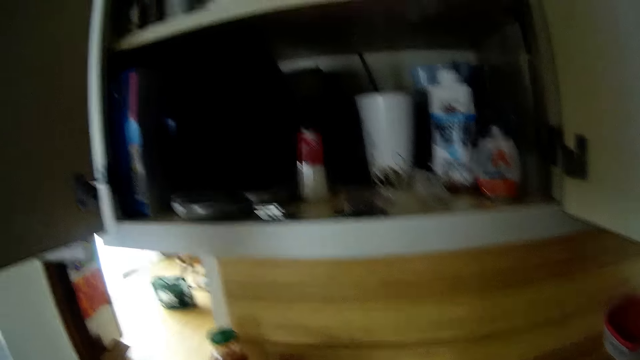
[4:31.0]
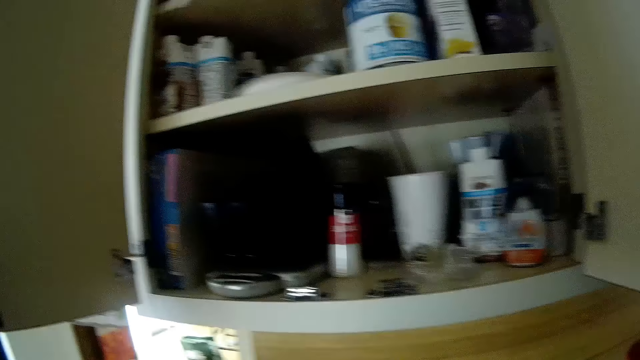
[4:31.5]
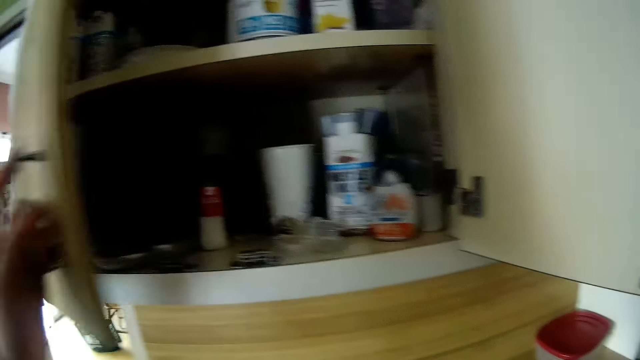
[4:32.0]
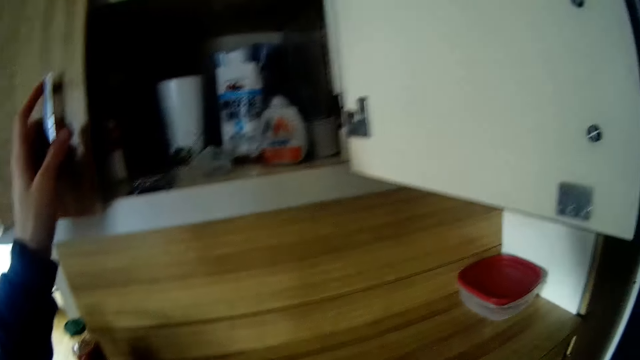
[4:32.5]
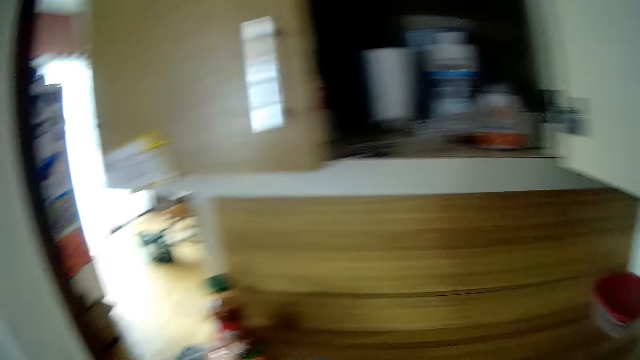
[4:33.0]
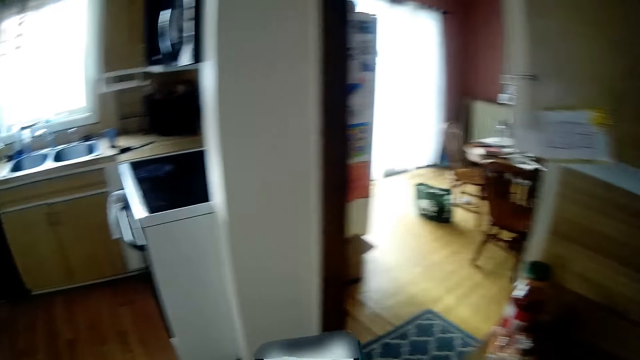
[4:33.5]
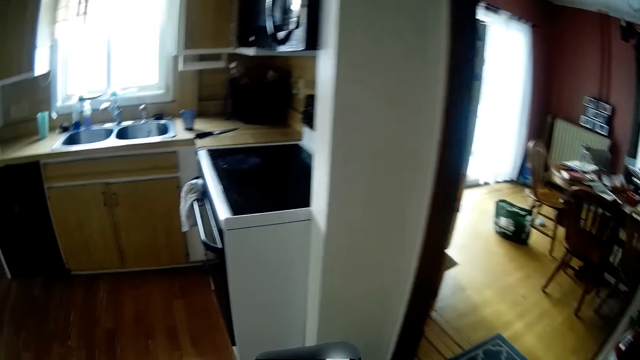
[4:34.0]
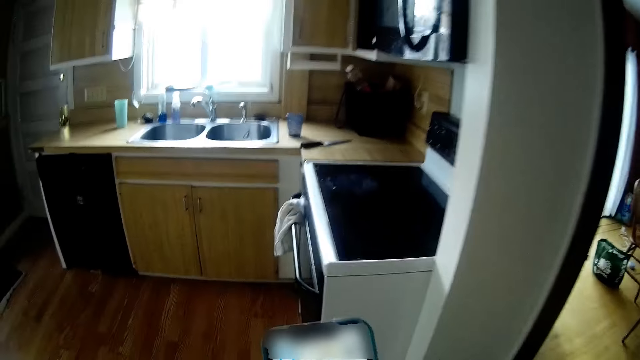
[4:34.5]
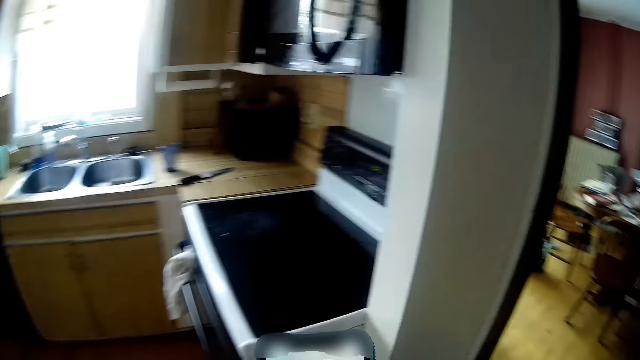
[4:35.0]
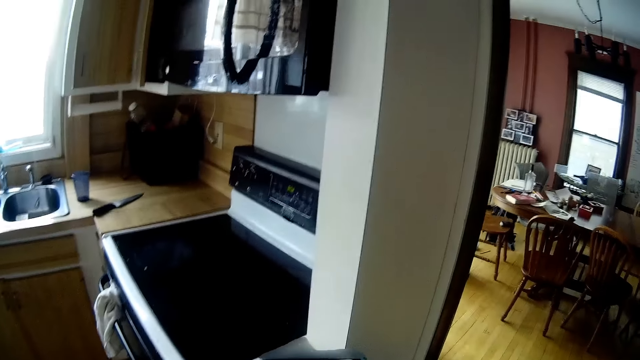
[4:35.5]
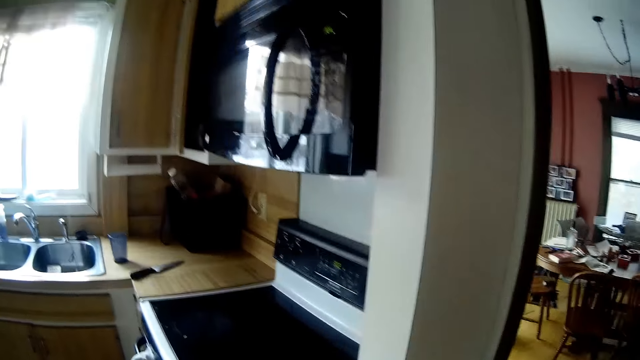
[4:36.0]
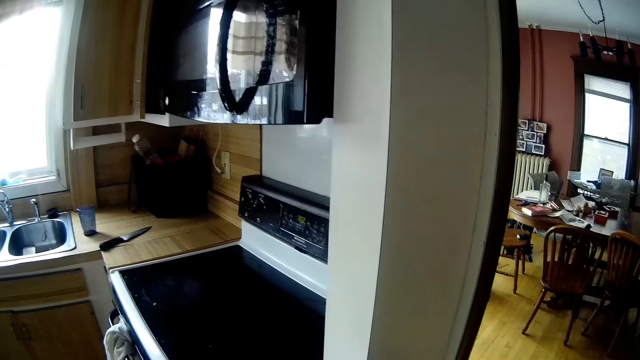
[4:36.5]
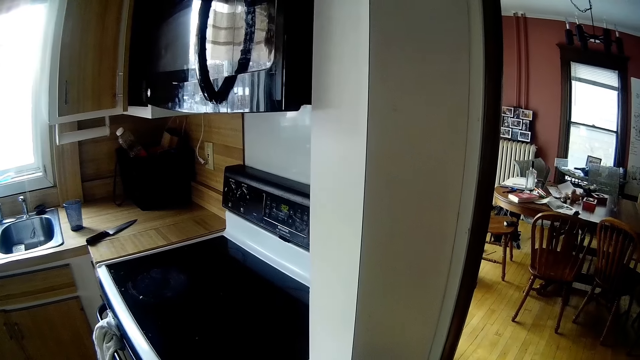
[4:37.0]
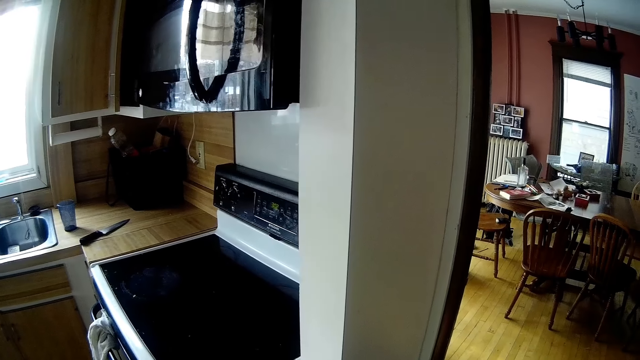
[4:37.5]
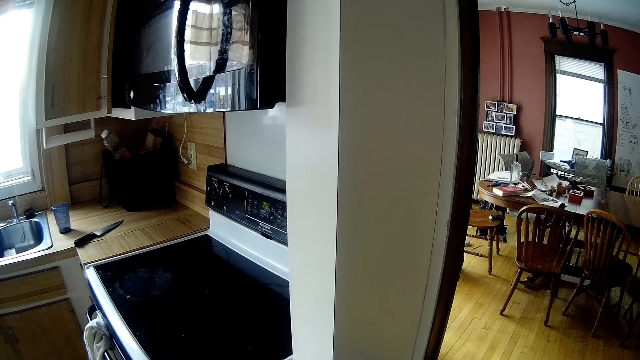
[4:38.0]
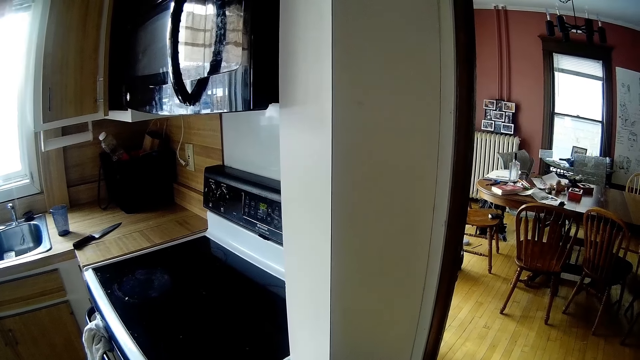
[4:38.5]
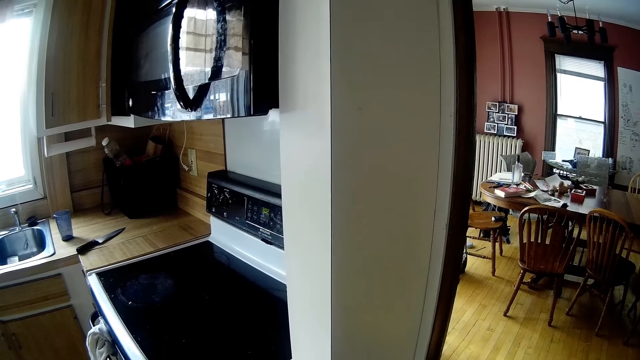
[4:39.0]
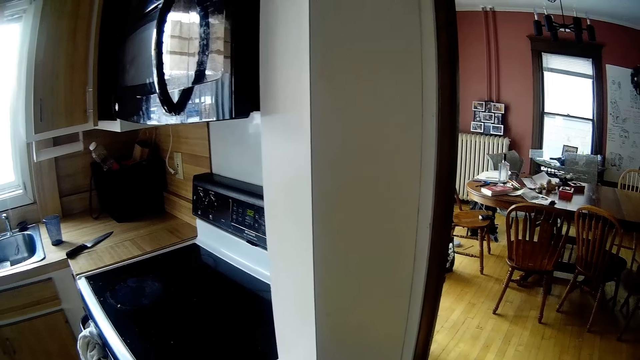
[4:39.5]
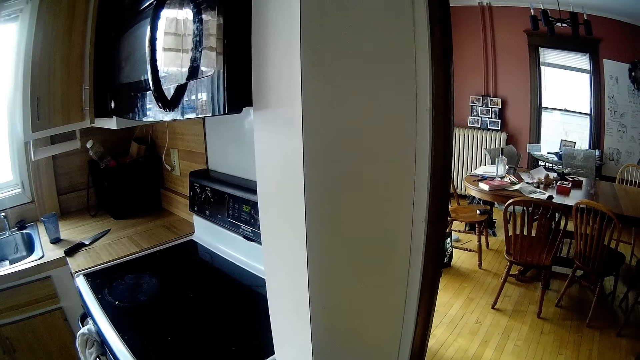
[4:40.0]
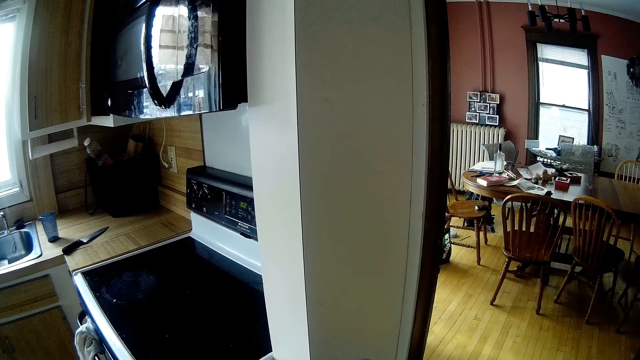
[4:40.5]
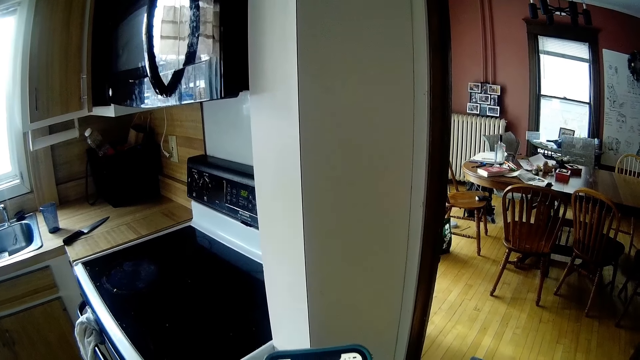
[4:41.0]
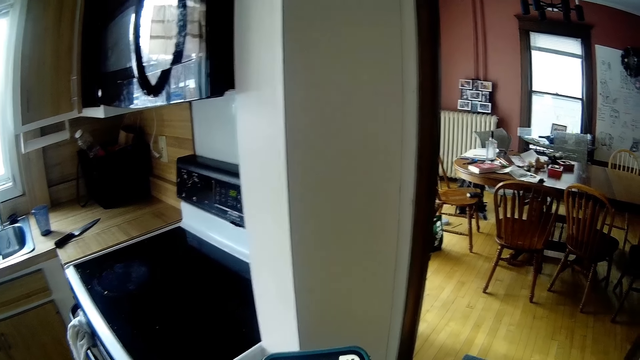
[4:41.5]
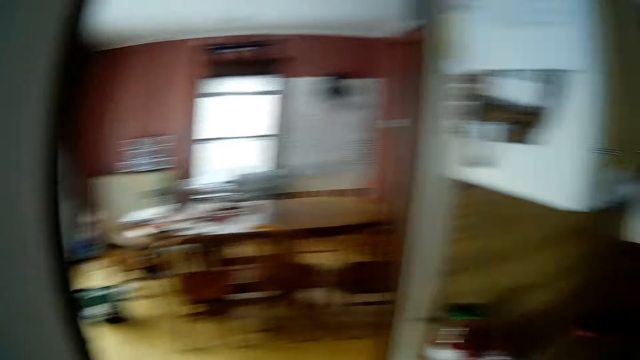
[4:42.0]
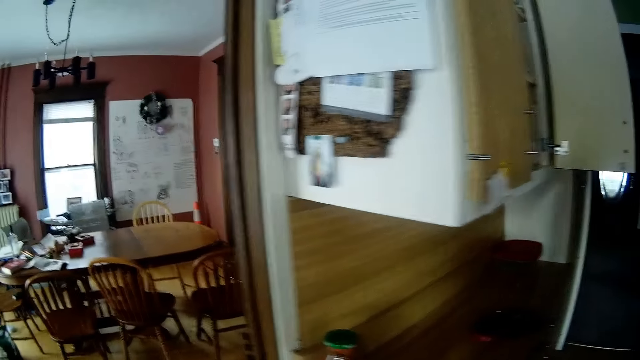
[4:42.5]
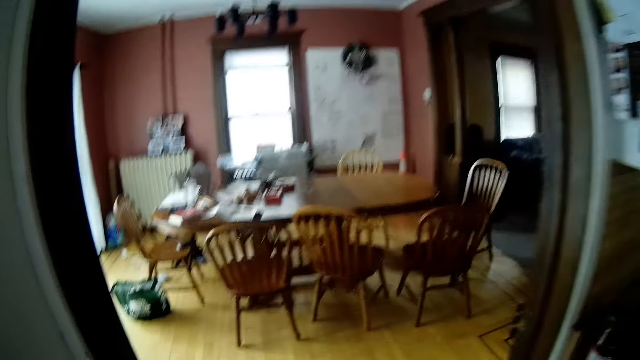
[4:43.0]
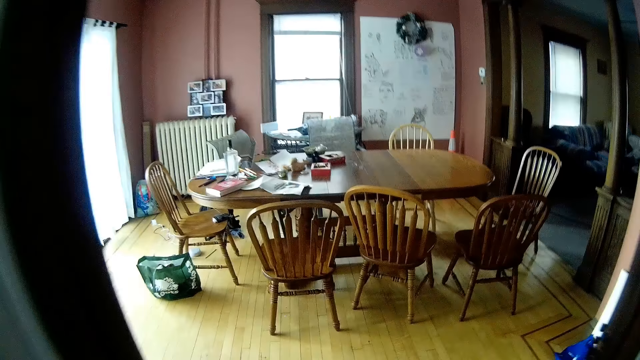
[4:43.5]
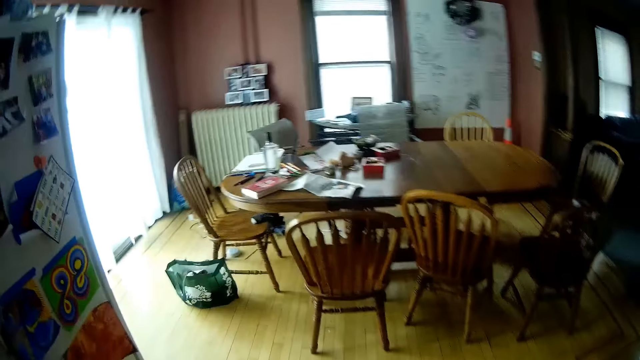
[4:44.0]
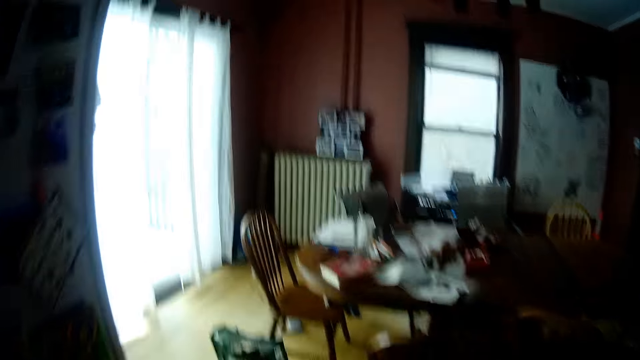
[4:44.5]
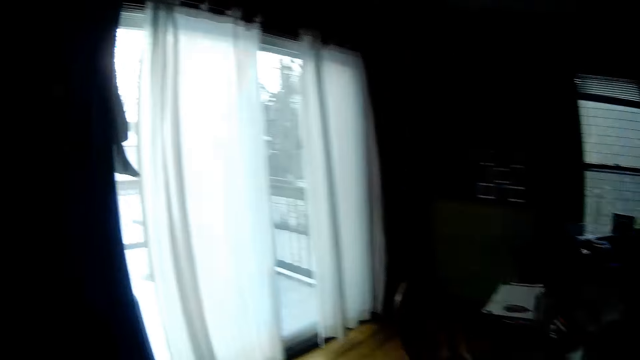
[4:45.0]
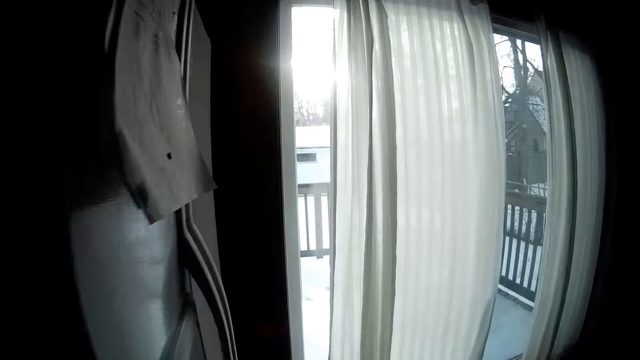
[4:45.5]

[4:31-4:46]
The camera wearer closes the cupboard door with her left hand. She looks at the phone. She operates the phone with both hands. She looks around. She looks at the phone. She turns around. She walks around.

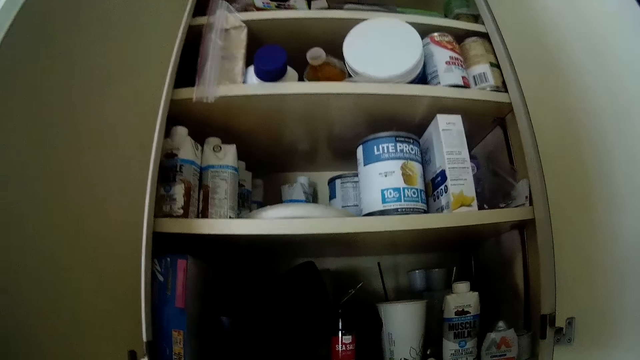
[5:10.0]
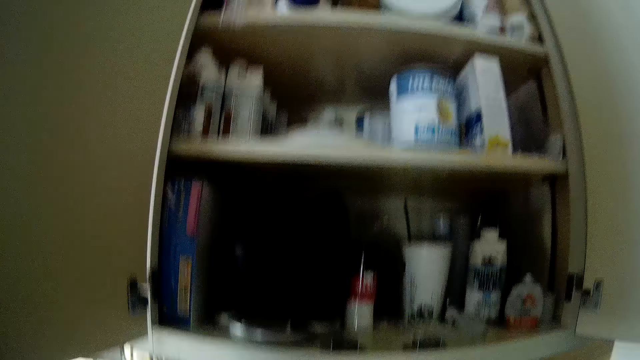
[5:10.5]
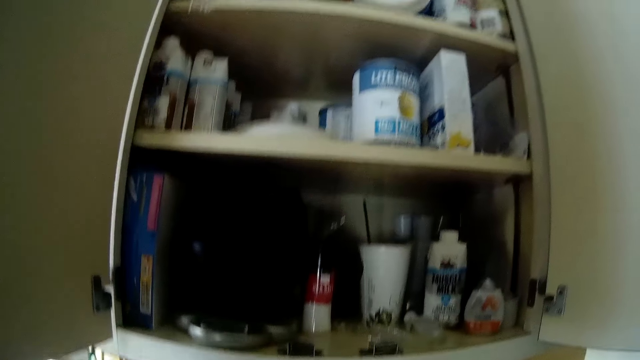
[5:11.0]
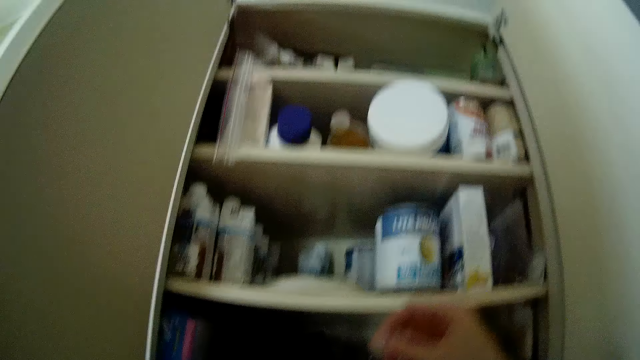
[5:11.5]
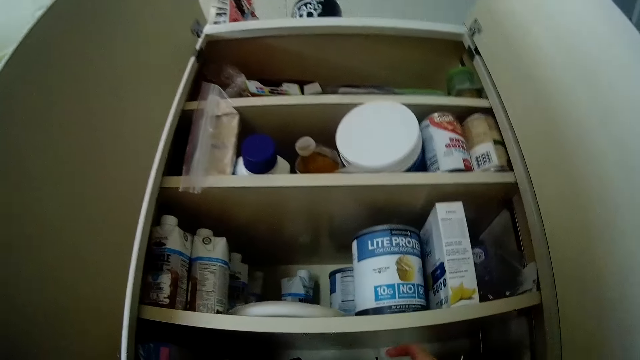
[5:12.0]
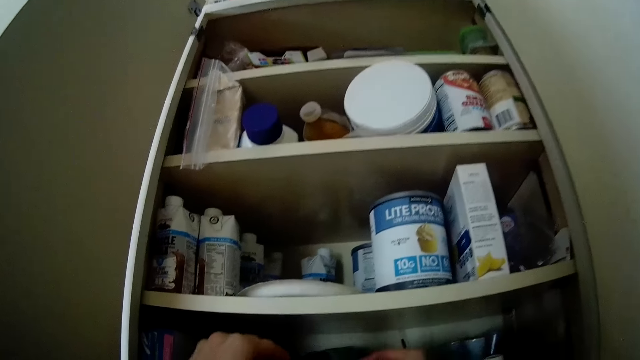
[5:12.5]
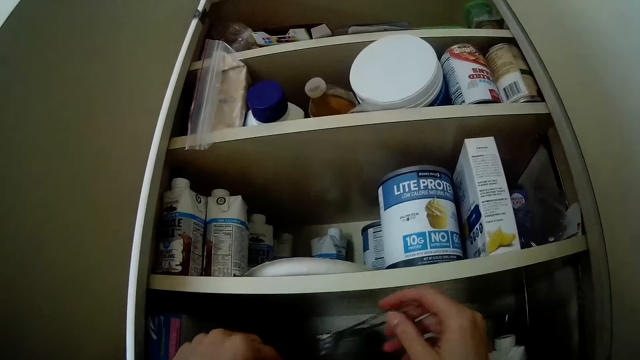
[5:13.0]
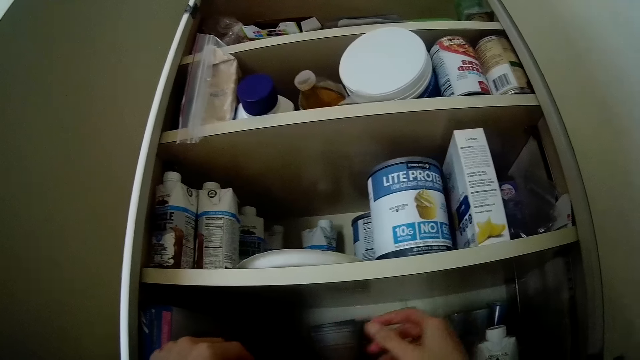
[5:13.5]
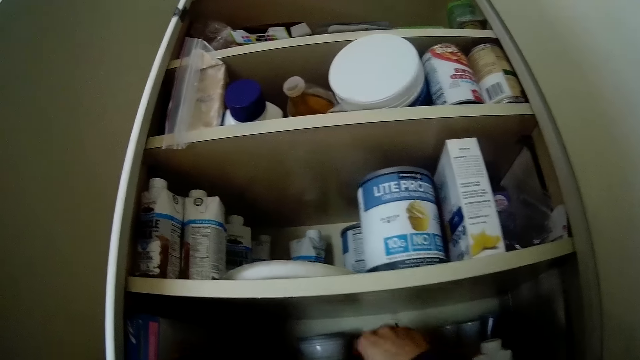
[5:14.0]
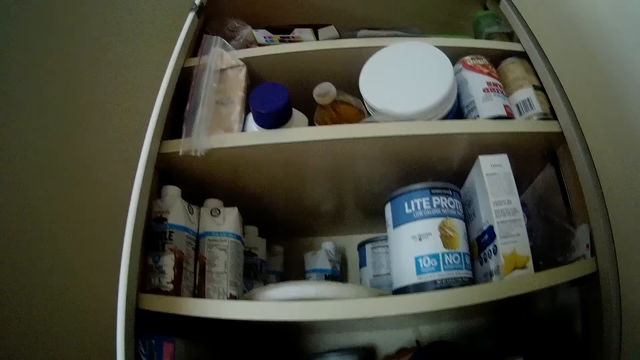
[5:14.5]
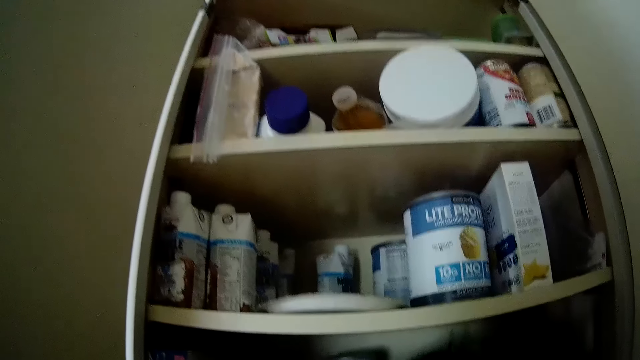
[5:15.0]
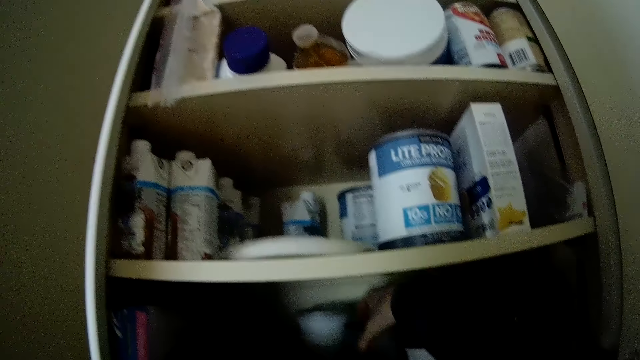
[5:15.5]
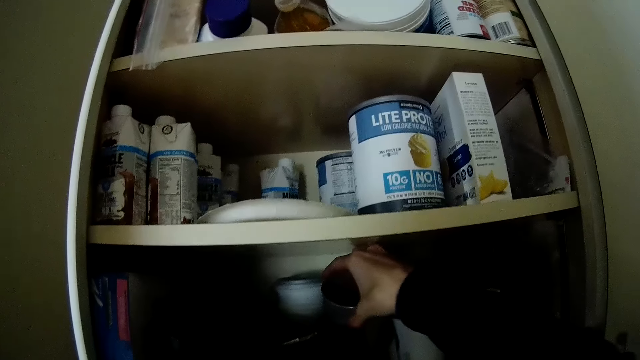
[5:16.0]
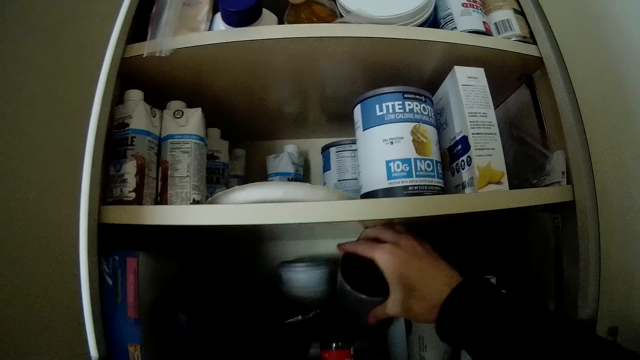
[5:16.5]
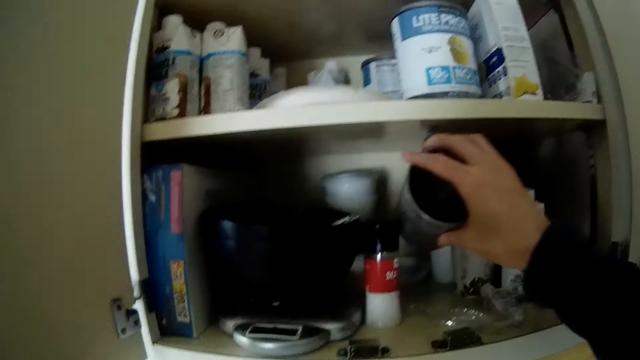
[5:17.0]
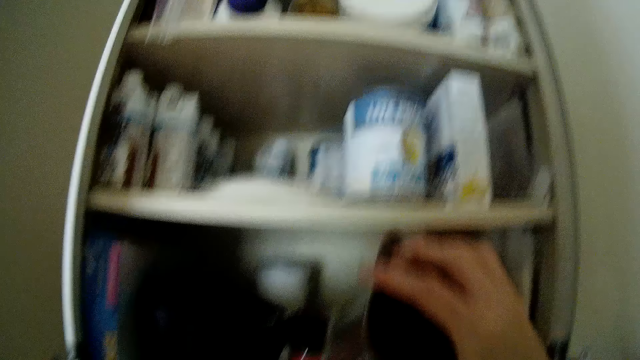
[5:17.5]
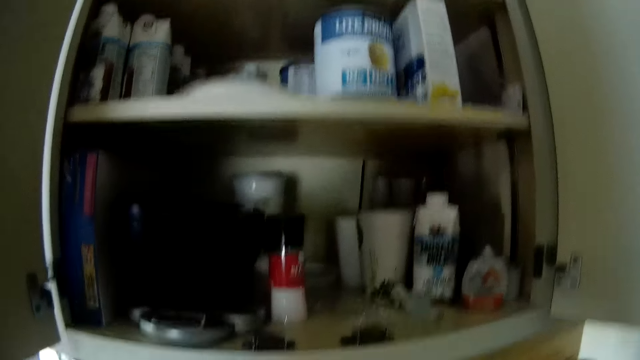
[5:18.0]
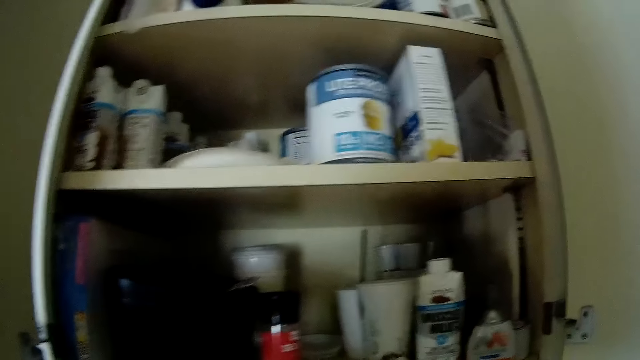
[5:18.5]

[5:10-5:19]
The camera wearer picks up a spoon from the kitchen upper cabinet with her right hand. She picks up a cup from the kitchen upper cabinet with her right hand.
